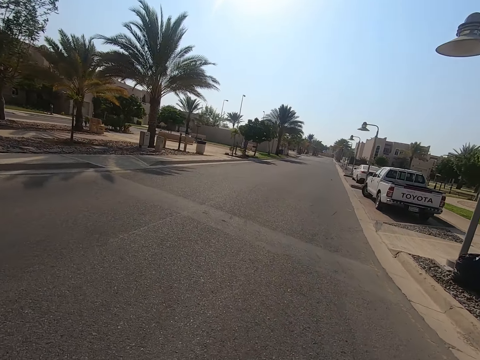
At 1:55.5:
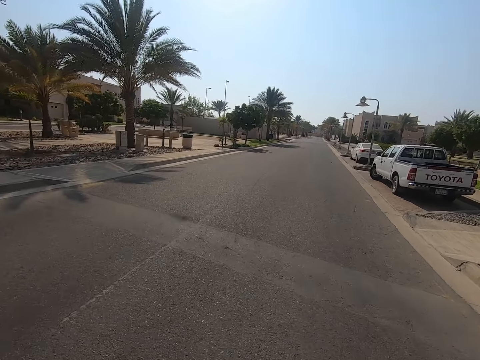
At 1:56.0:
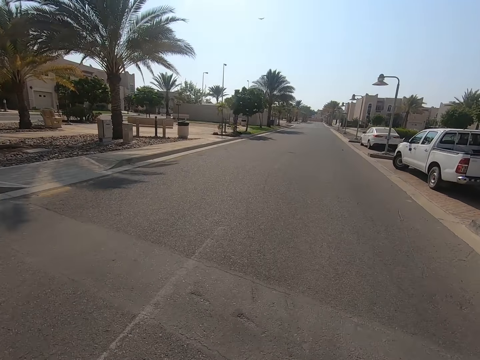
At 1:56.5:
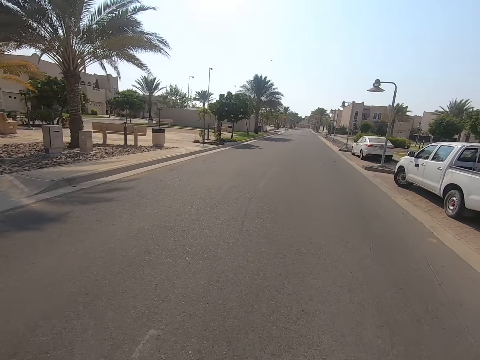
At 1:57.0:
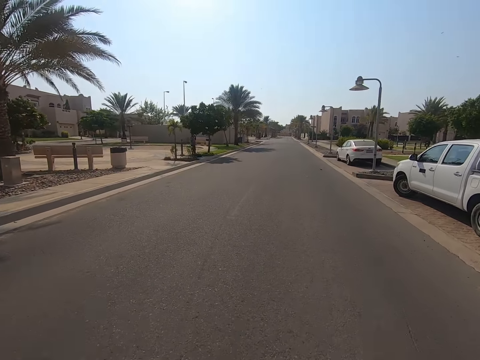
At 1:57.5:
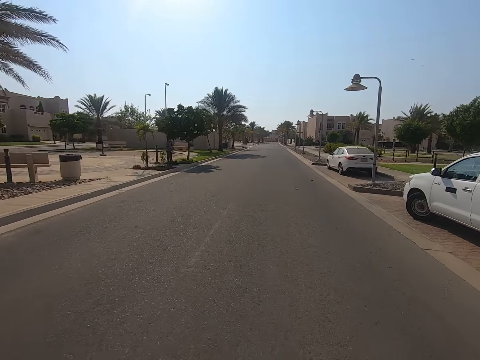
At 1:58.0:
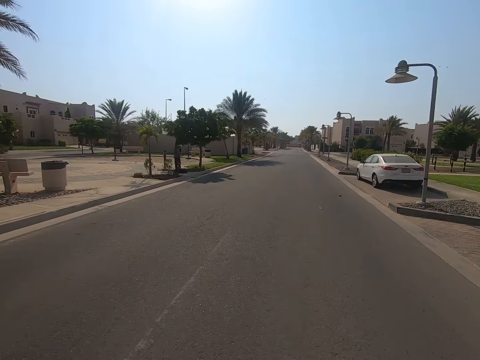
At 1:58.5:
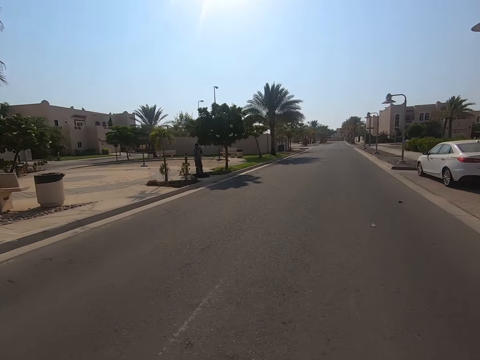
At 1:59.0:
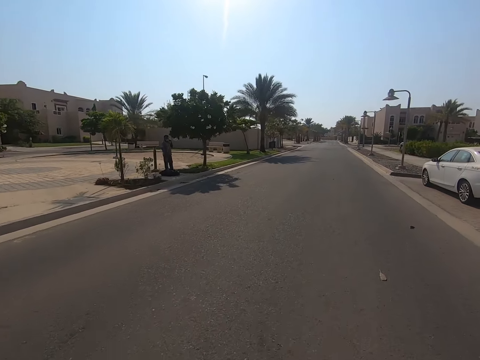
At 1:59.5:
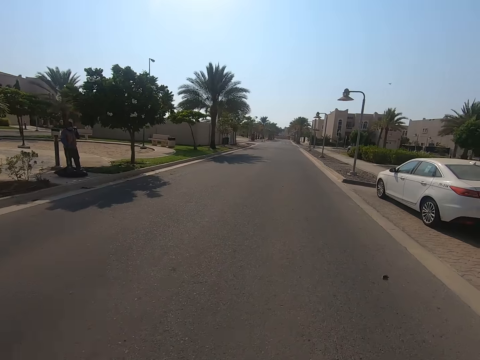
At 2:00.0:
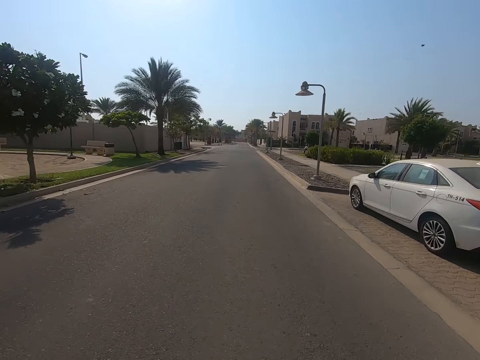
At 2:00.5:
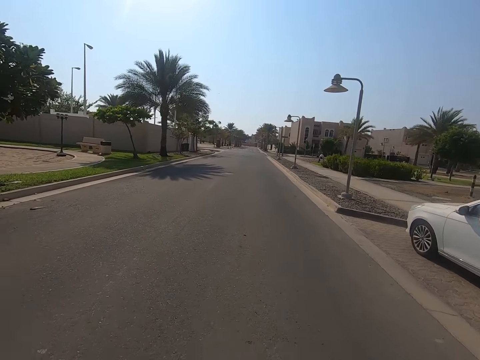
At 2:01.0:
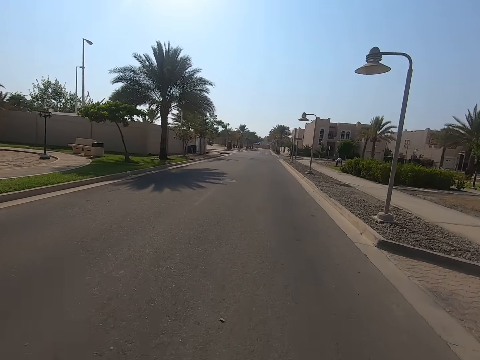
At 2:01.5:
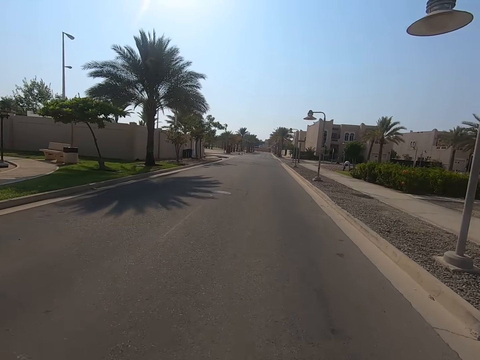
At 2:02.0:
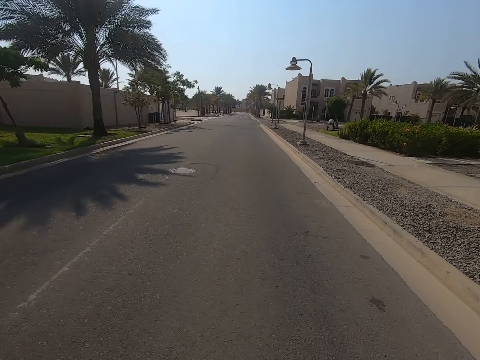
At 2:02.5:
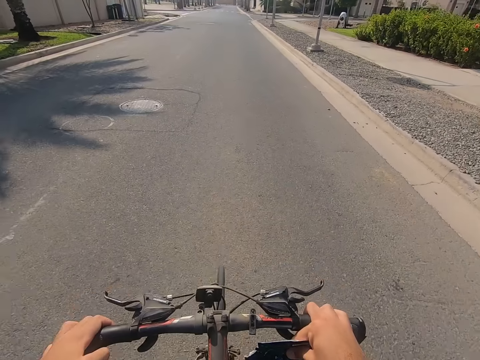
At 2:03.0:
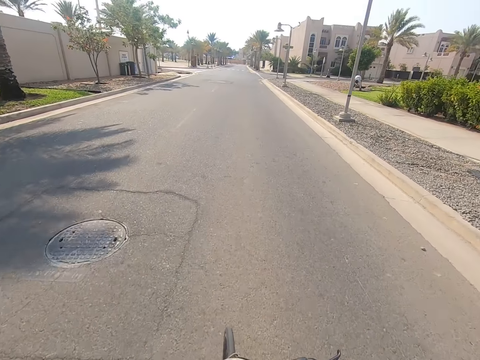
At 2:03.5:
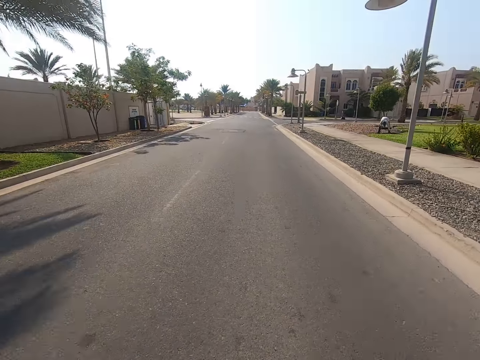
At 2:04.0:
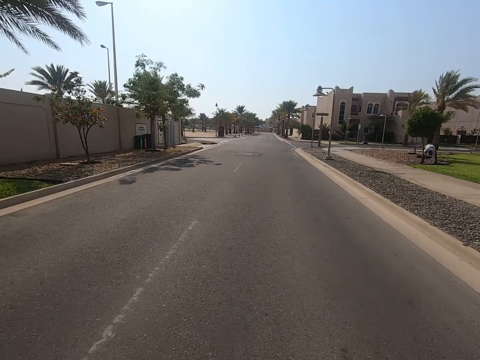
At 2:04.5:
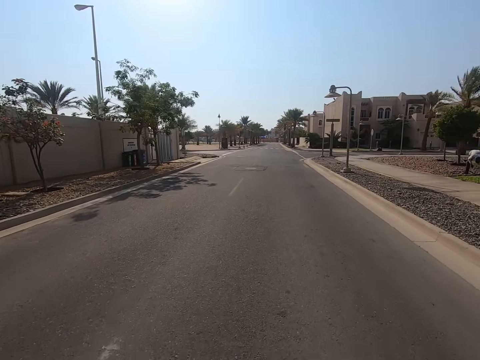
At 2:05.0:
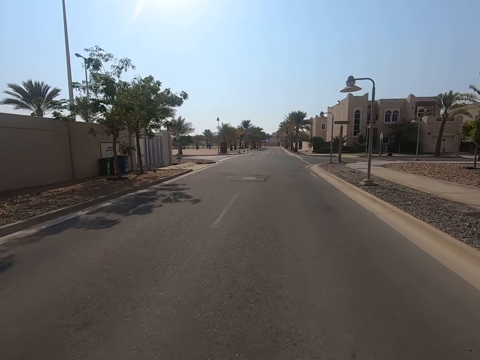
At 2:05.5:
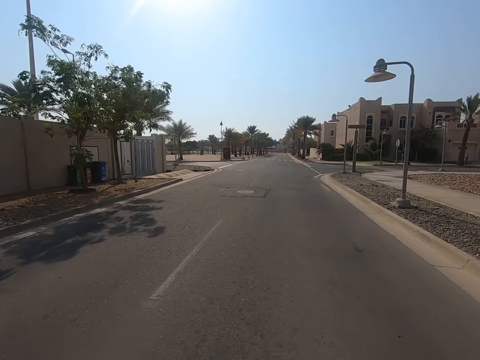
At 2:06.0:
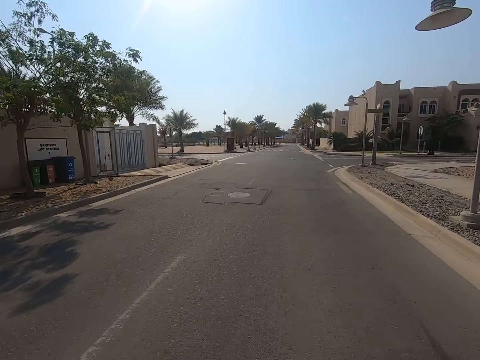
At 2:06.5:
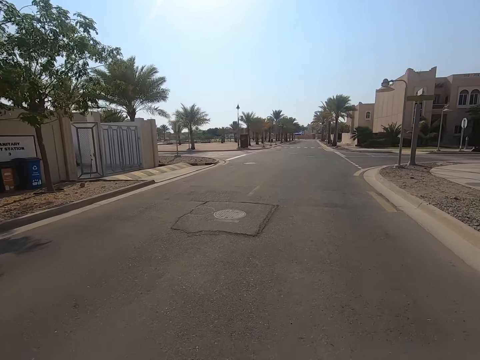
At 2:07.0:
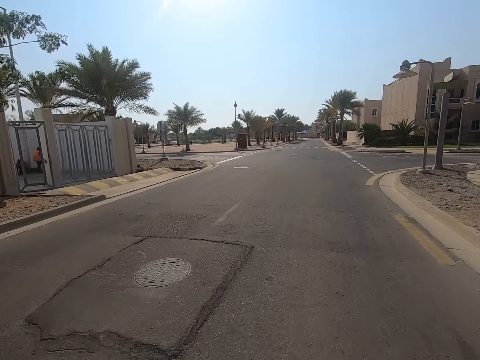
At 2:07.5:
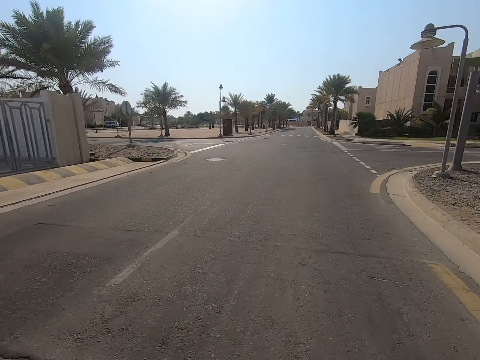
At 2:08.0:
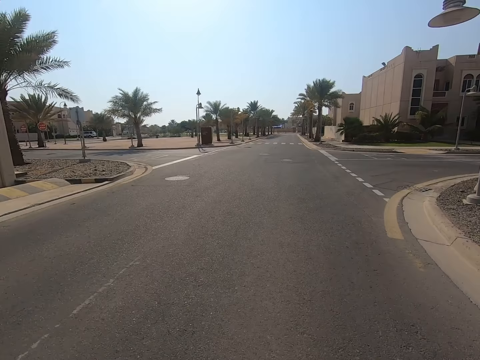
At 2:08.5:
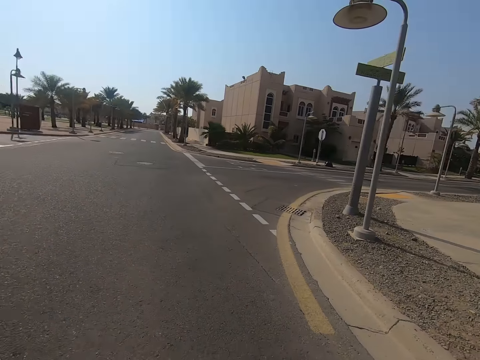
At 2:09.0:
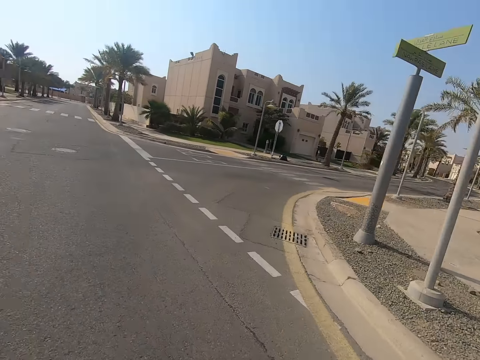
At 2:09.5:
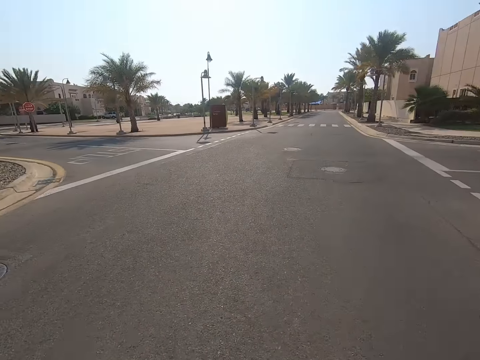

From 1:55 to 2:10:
The camera wearer turns right. They cycle on the road.

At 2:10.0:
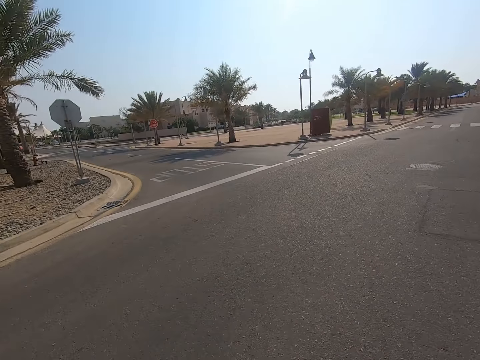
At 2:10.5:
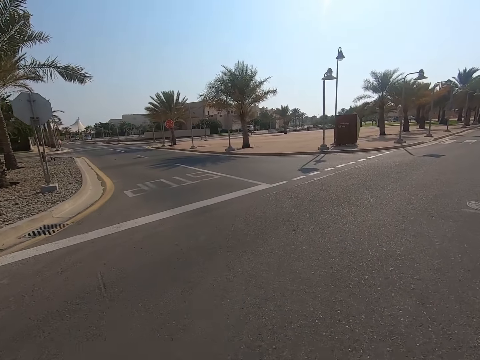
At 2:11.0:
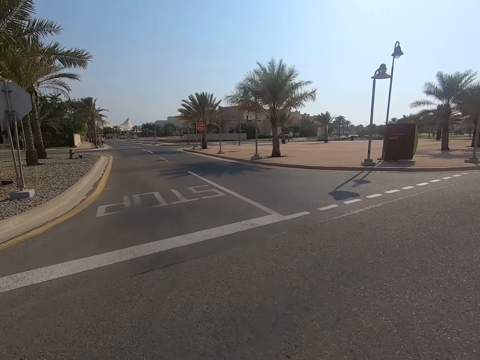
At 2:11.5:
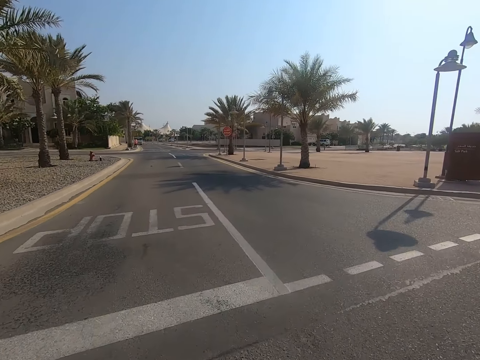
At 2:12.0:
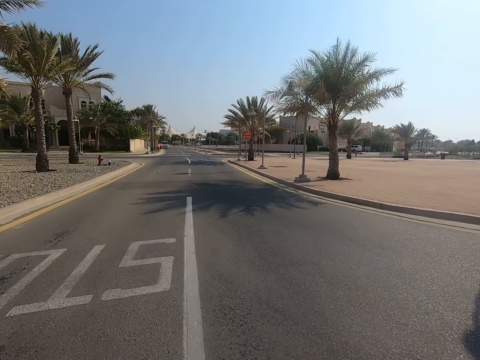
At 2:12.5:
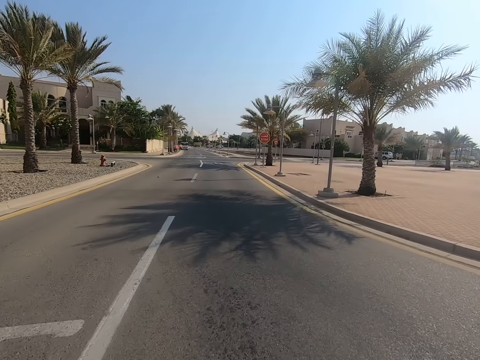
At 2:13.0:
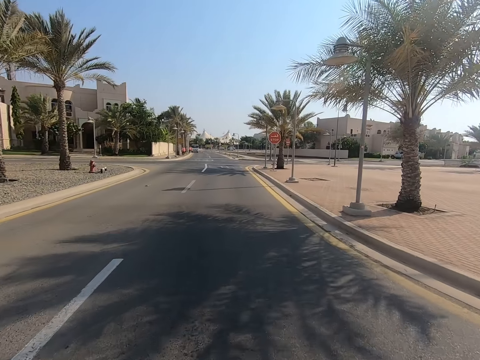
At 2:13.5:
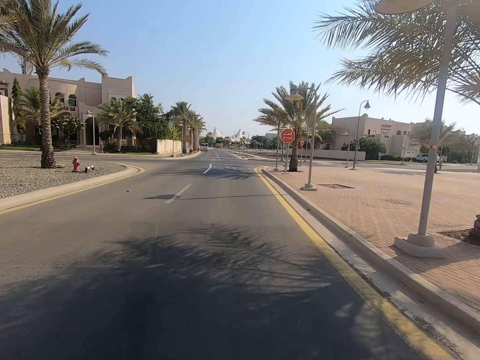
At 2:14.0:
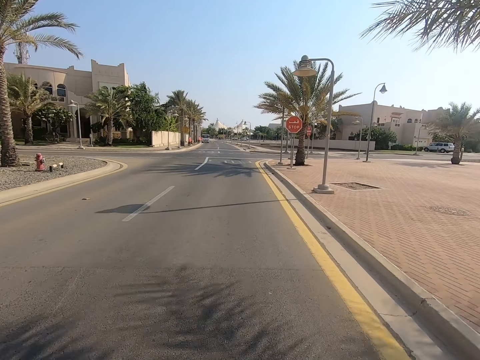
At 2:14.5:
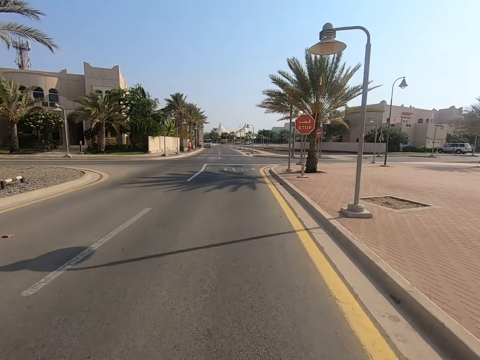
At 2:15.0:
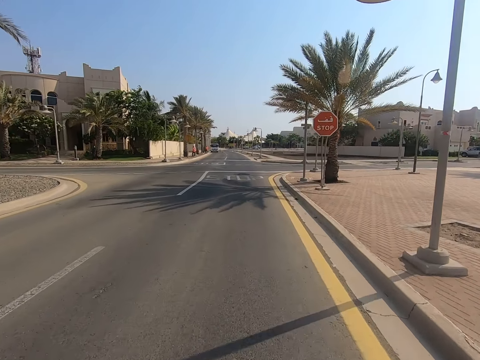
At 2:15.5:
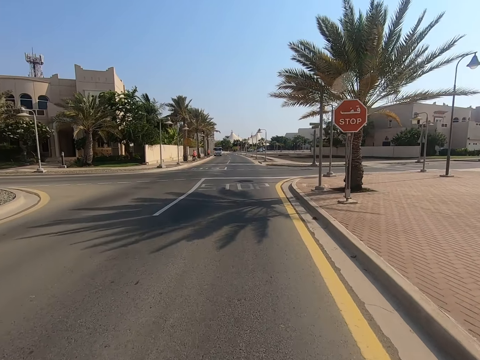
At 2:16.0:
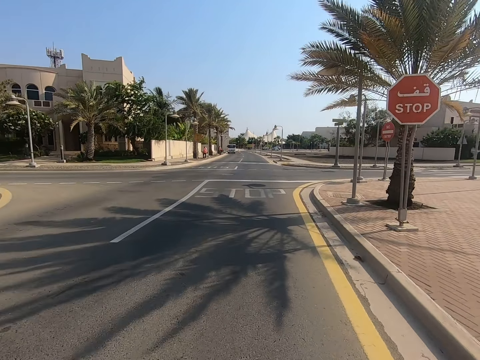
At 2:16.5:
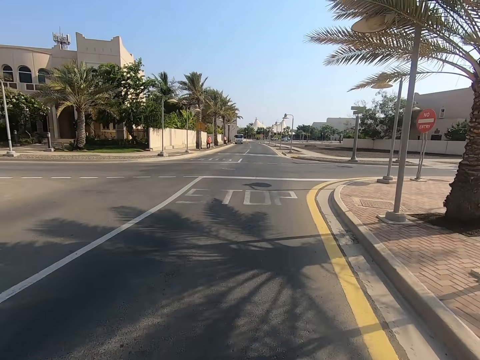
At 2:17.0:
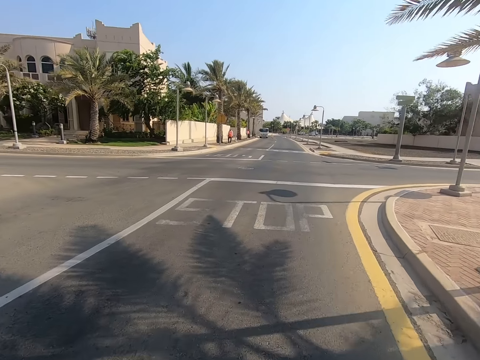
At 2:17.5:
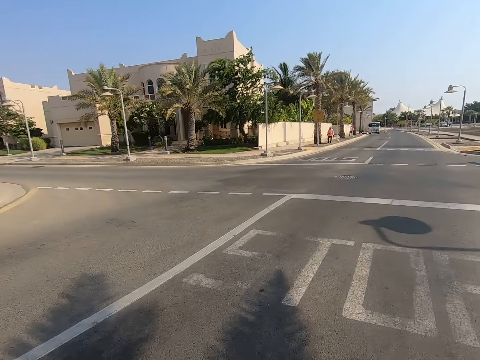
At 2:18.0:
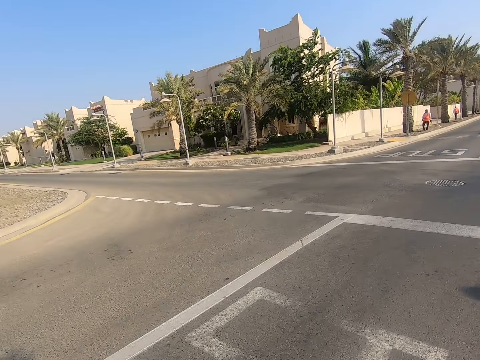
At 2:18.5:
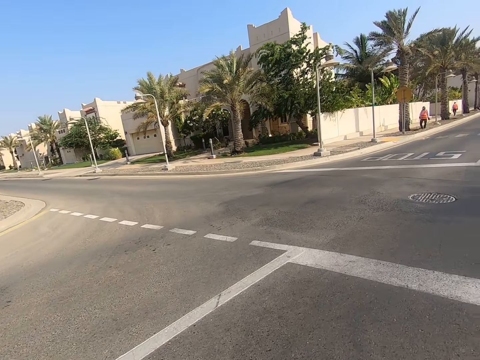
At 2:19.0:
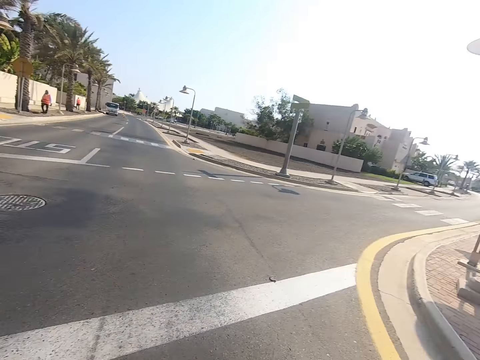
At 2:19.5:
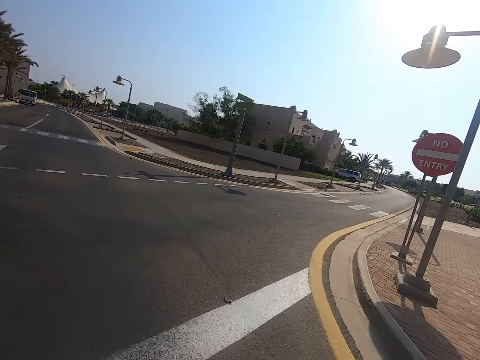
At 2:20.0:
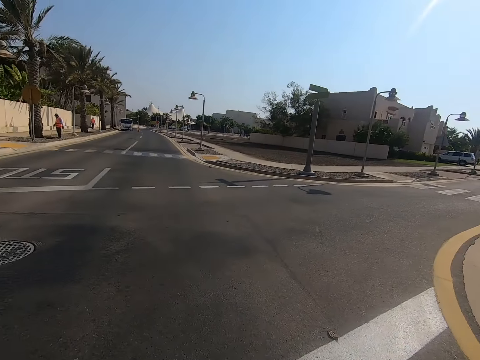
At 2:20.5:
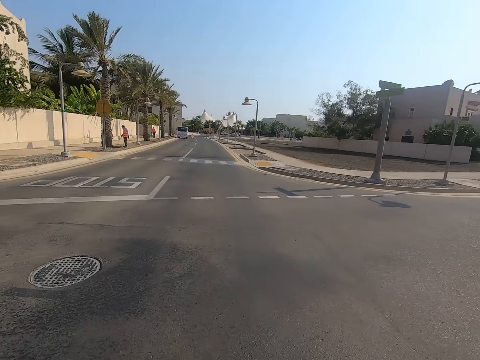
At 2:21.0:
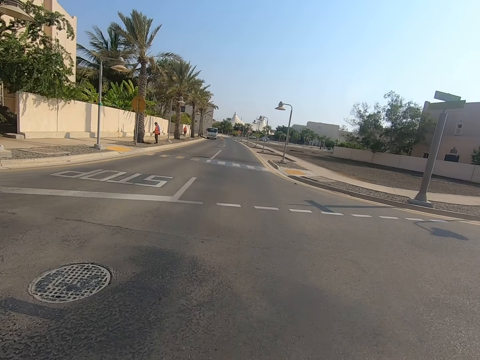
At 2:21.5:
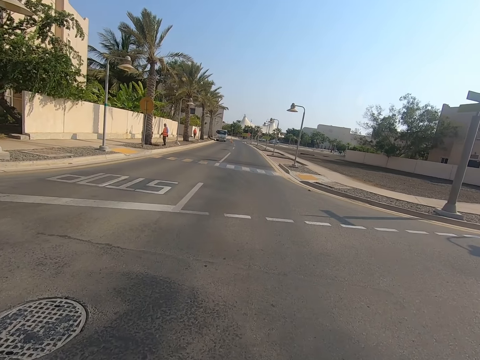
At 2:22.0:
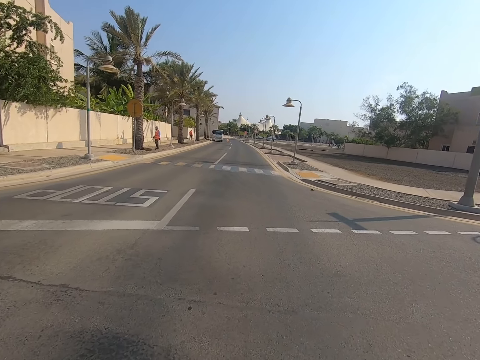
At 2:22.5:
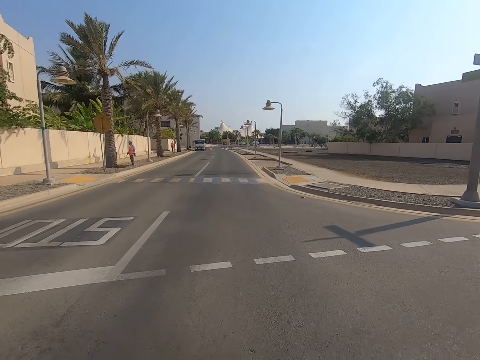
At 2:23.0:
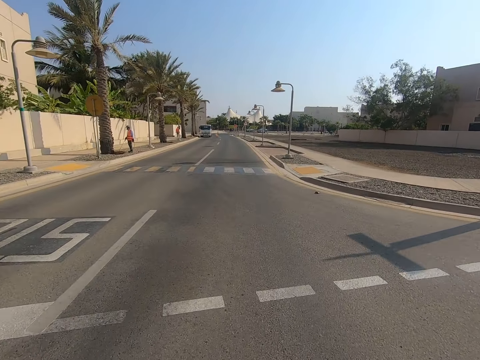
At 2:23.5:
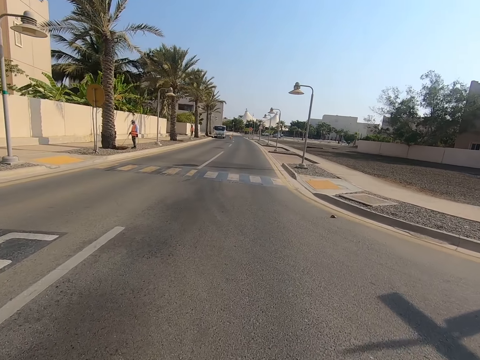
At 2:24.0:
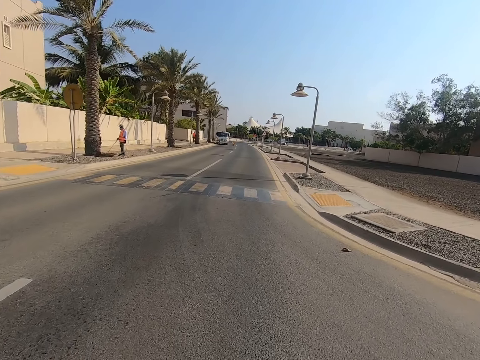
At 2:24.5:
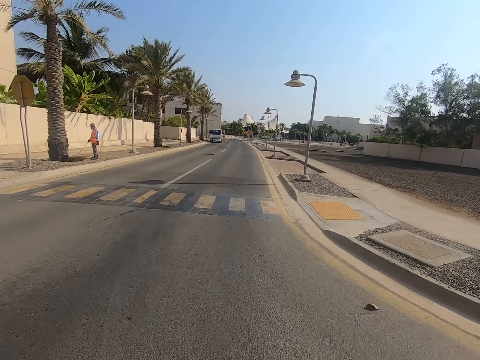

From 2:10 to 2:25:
The camera wearer turns left. They look around.
